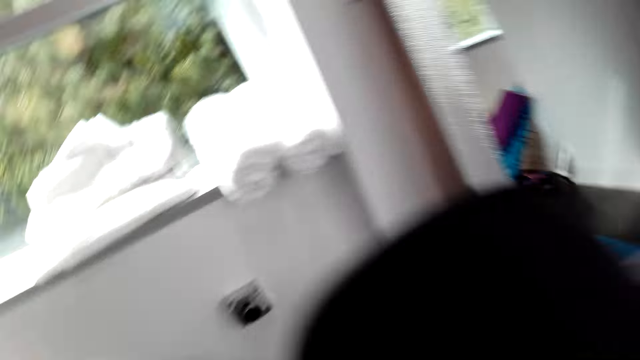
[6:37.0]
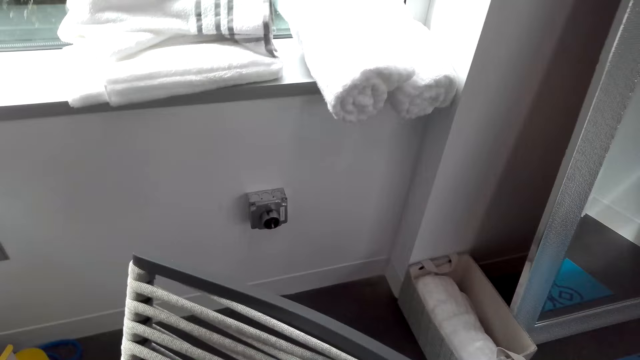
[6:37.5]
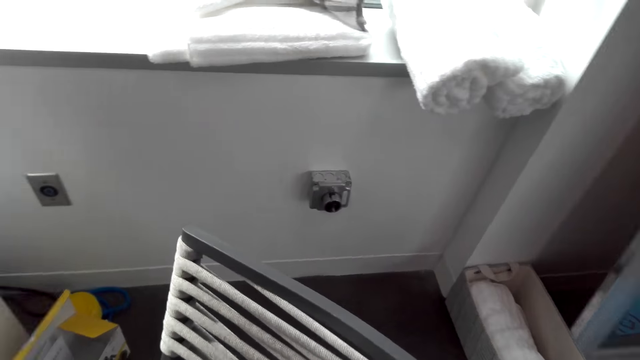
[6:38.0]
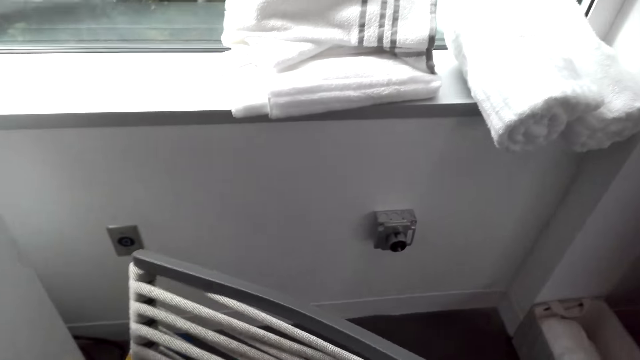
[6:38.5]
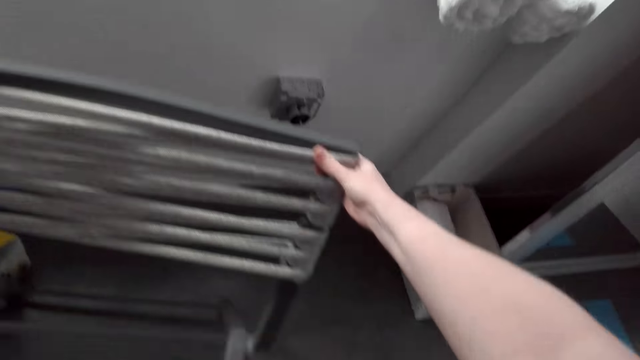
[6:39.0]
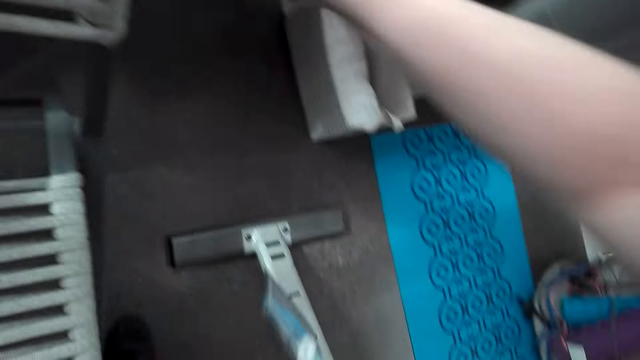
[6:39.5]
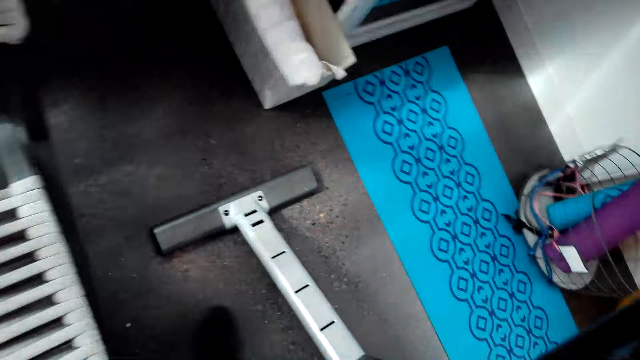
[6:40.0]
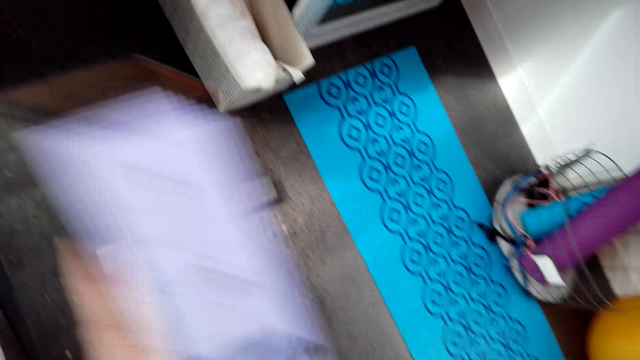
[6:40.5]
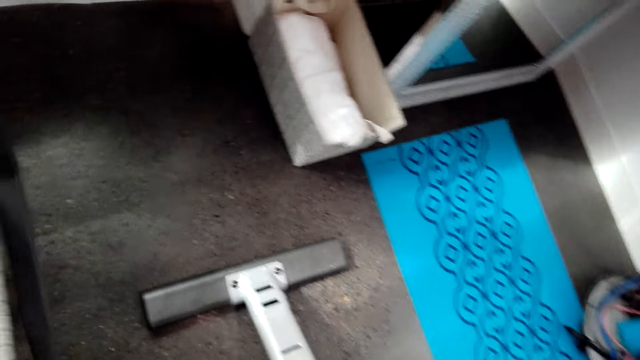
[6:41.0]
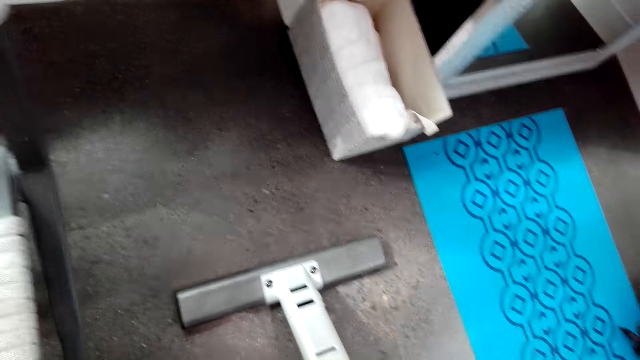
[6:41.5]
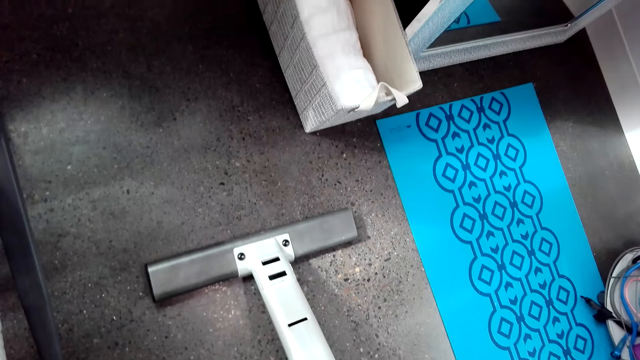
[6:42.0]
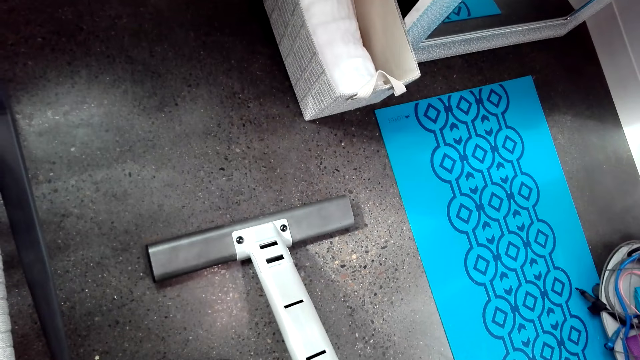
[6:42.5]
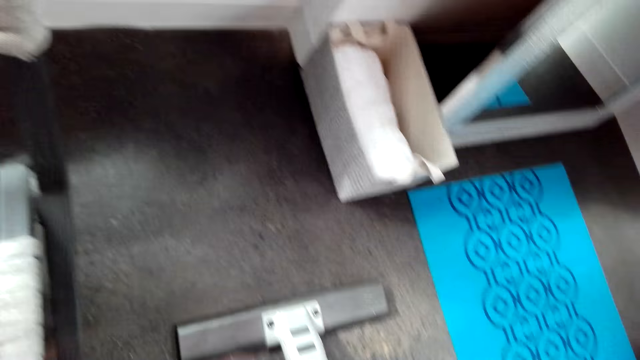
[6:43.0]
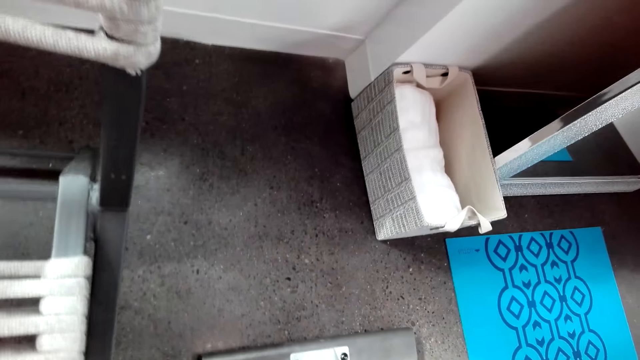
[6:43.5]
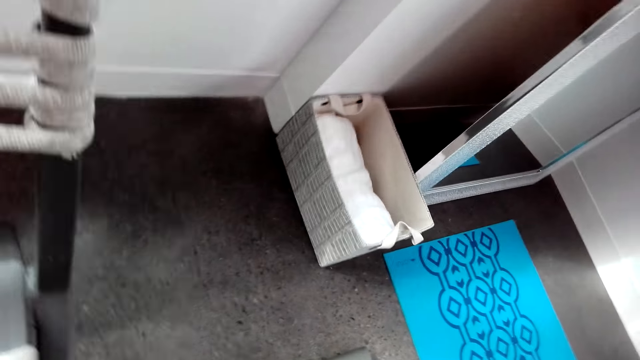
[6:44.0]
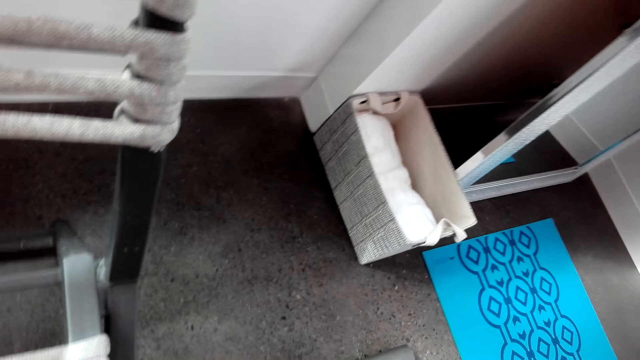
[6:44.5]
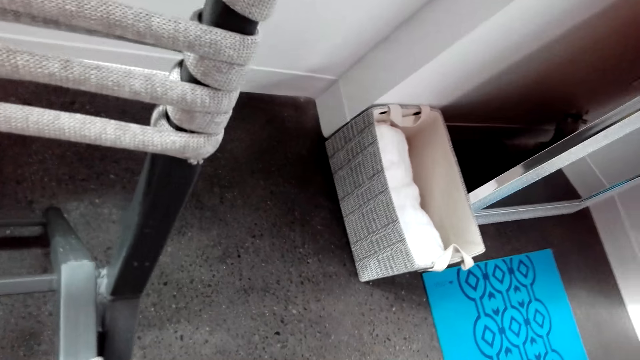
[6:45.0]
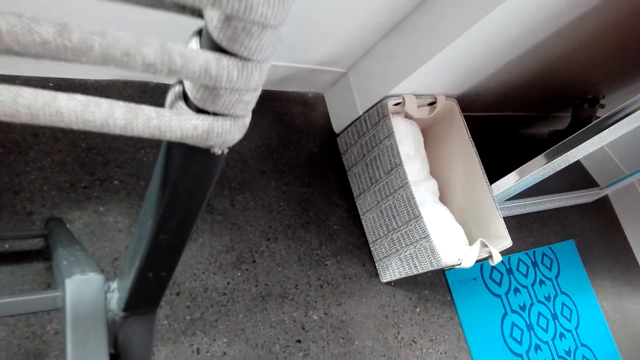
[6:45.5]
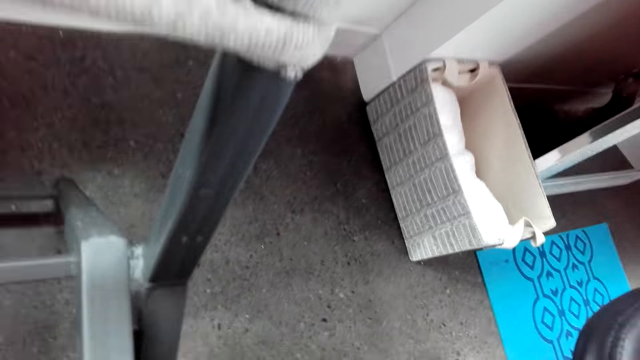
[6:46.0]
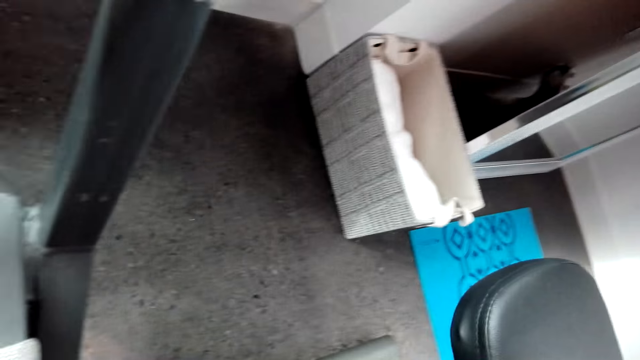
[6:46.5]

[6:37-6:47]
The camera wearer moves a seat. They do something.

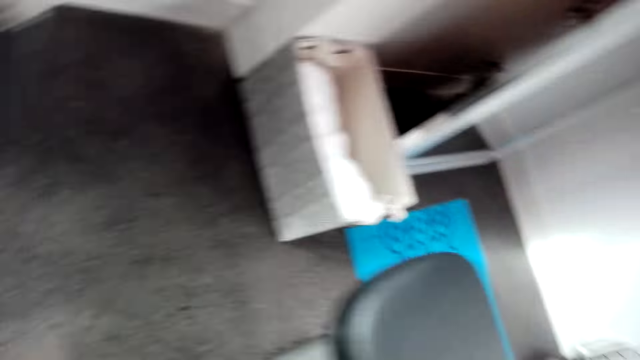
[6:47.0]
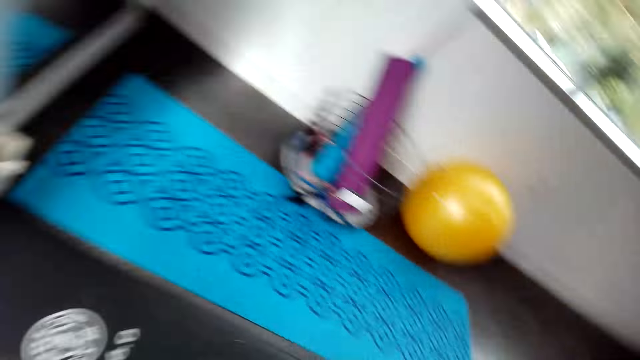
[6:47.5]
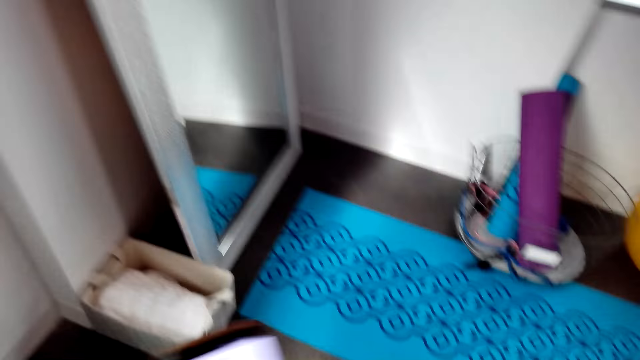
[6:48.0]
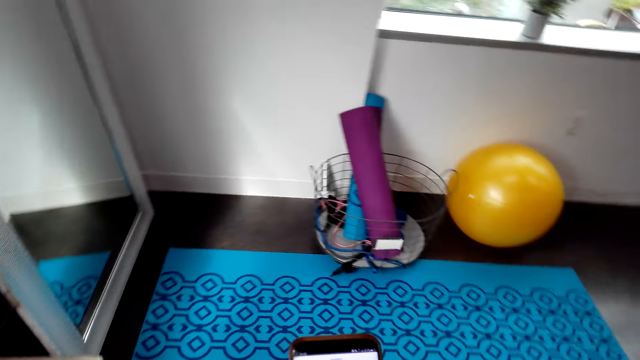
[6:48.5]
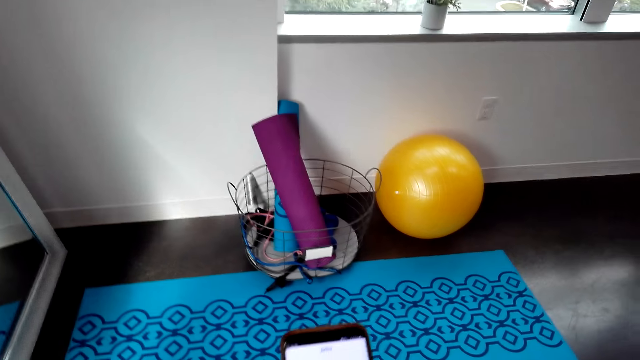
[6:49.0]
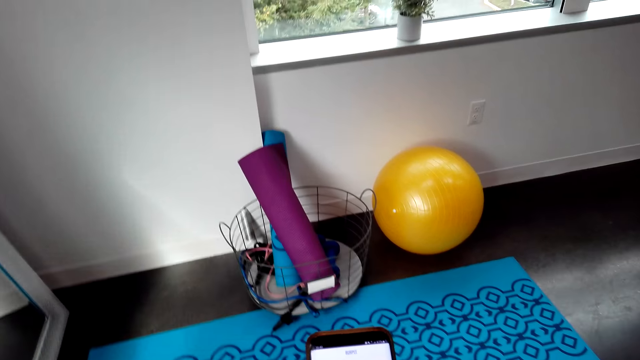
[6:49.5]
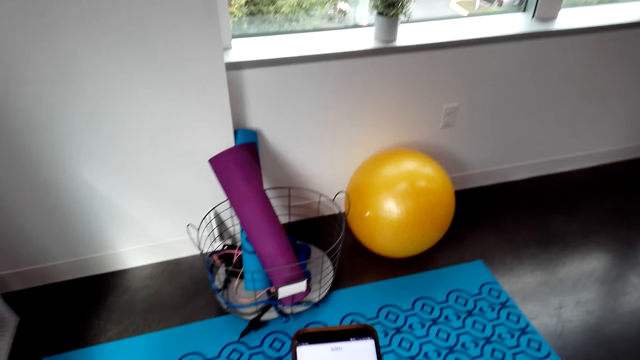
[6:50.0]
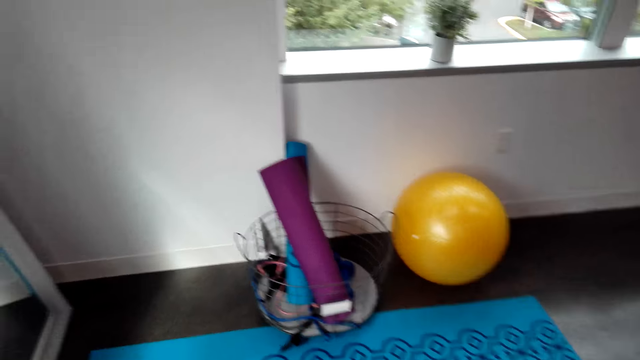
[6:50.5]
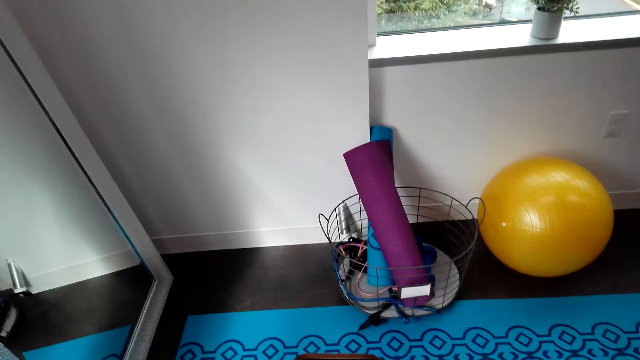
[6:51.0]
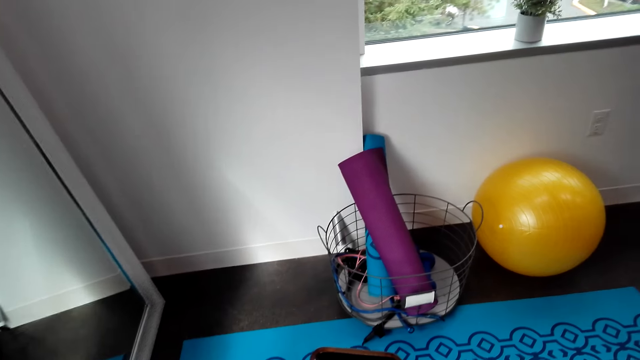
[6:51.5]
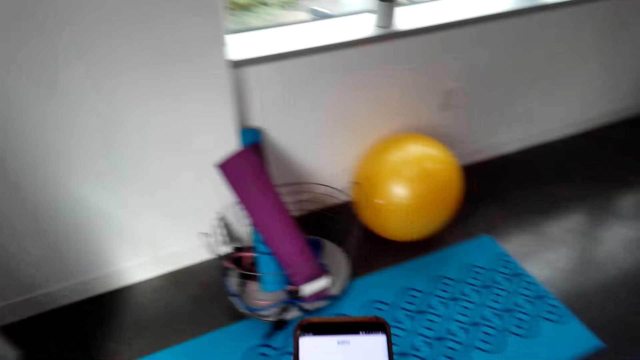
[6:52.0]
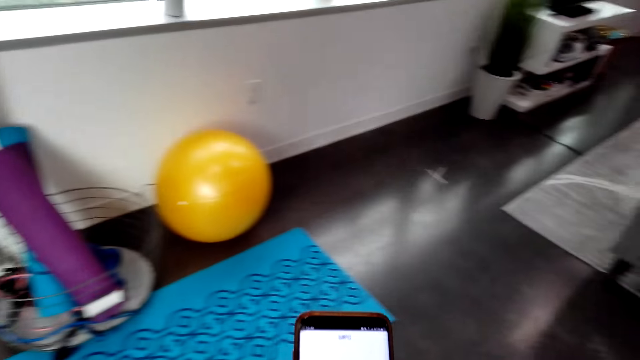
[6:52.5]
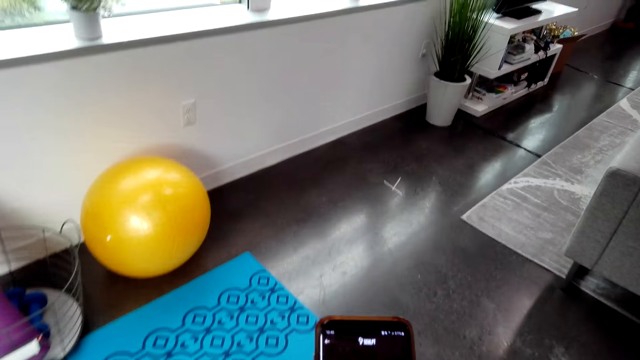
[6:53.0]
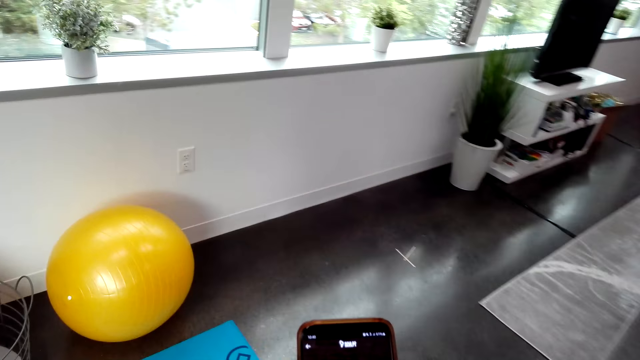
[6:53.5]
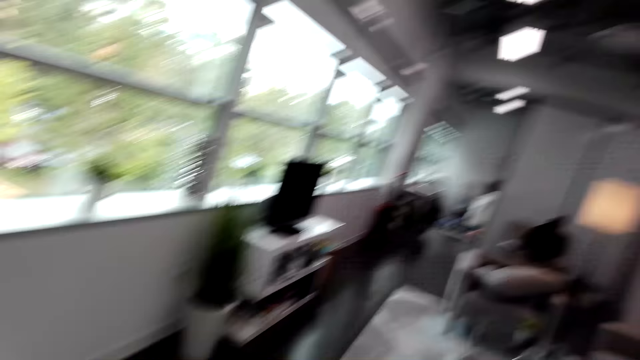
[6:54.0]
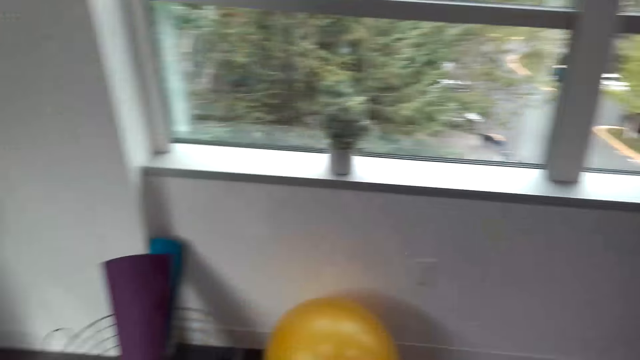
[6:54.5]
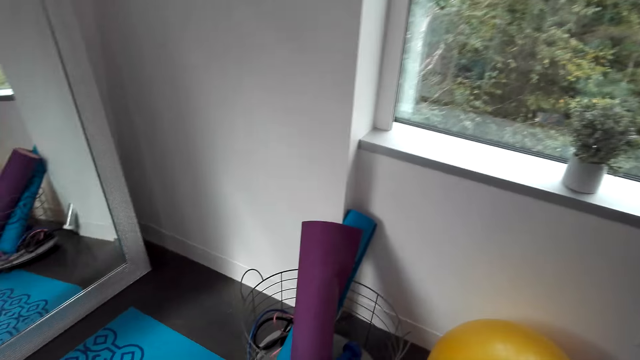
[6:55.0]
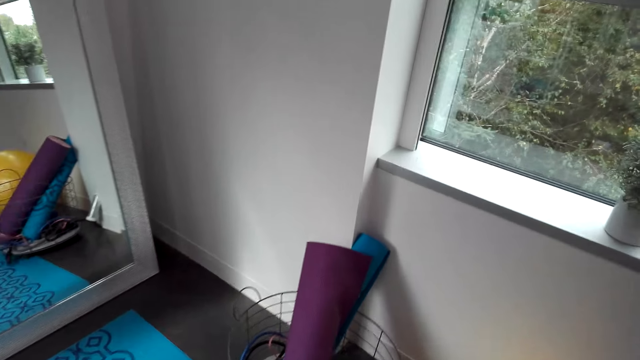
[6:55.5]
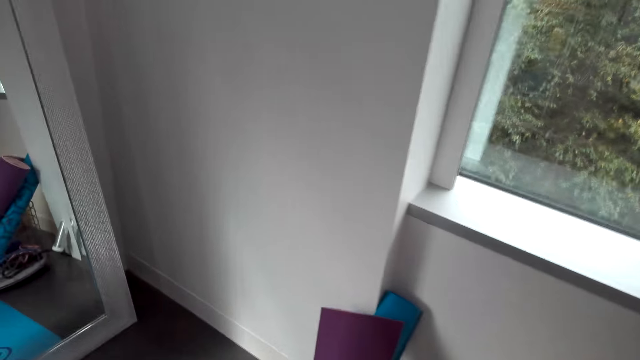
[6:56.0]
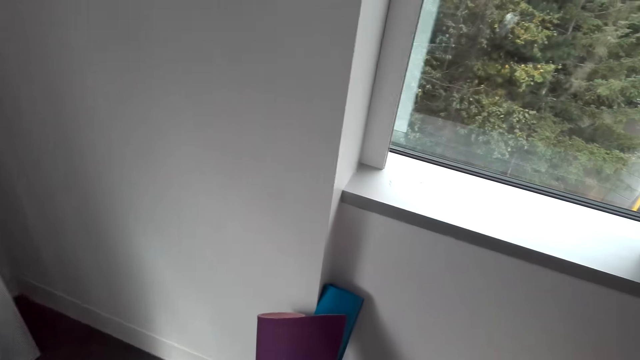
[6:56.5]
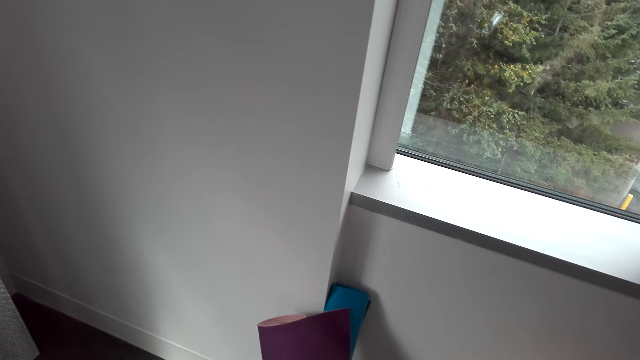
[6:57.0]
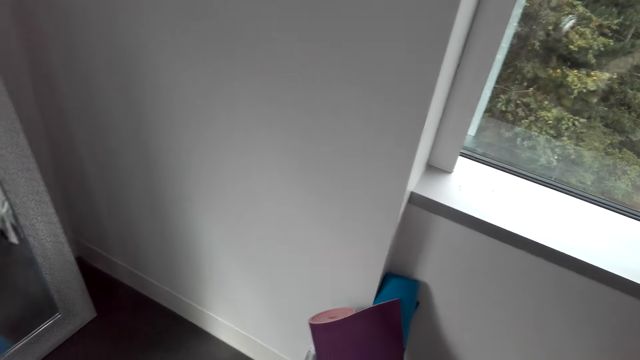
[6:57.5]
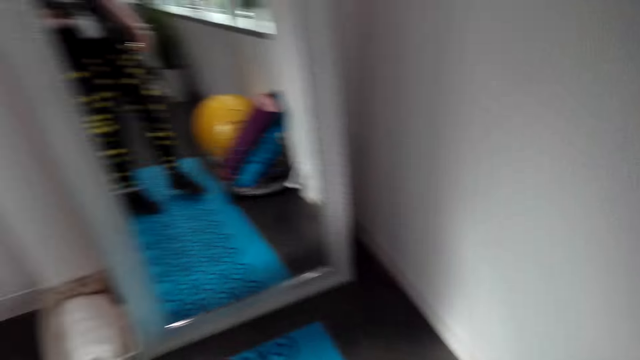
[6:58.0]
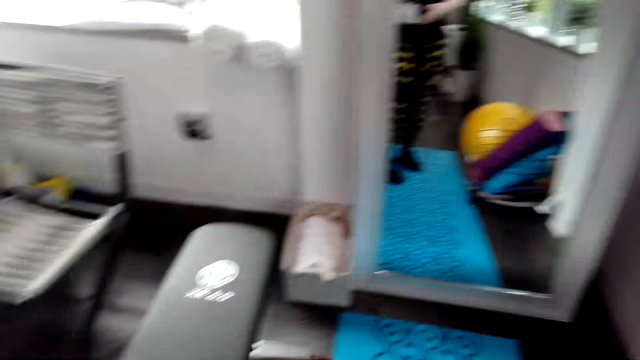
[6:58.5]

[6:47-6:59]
The camera wearer uses the phone. She scrolls her phone. She walks on the floor and dialogues with someone.
